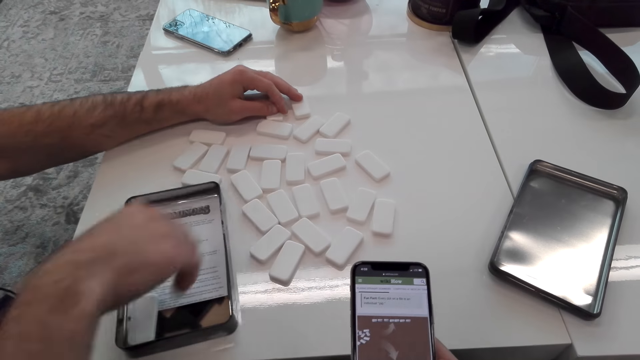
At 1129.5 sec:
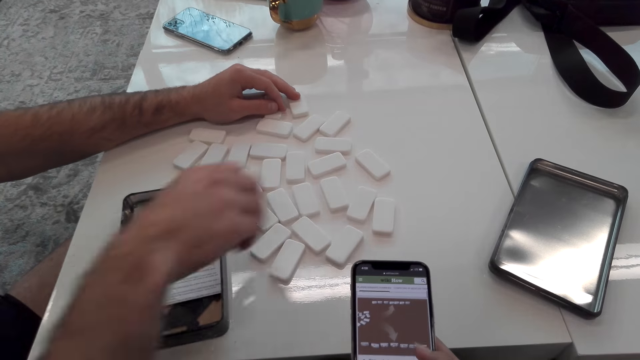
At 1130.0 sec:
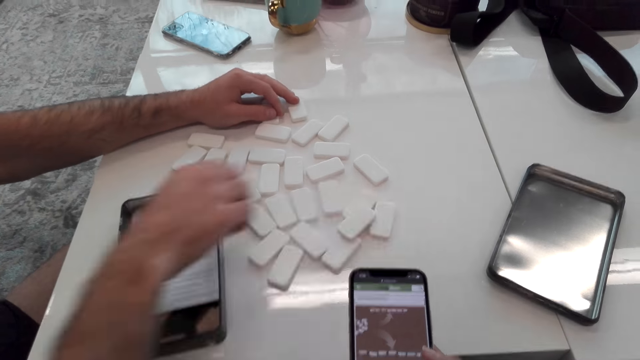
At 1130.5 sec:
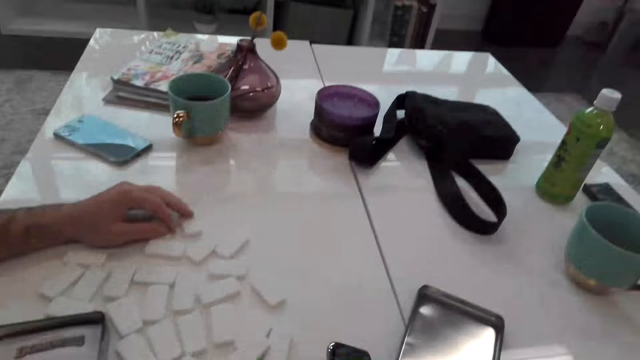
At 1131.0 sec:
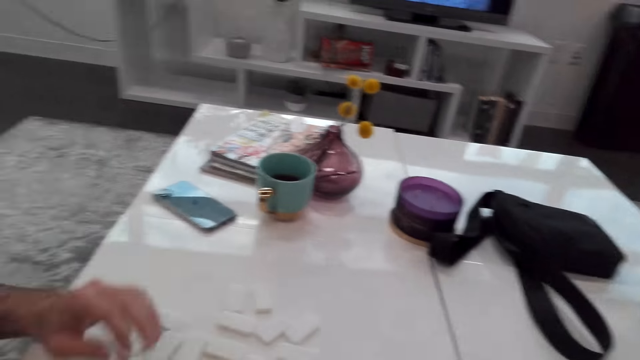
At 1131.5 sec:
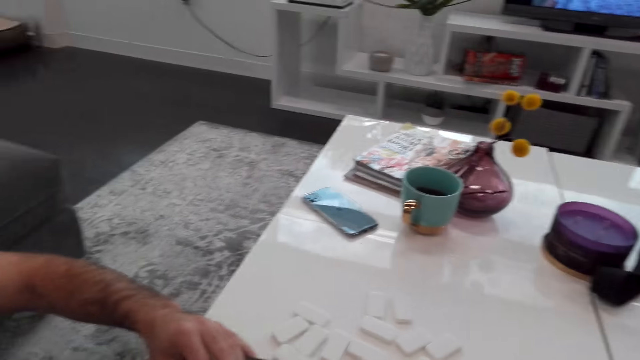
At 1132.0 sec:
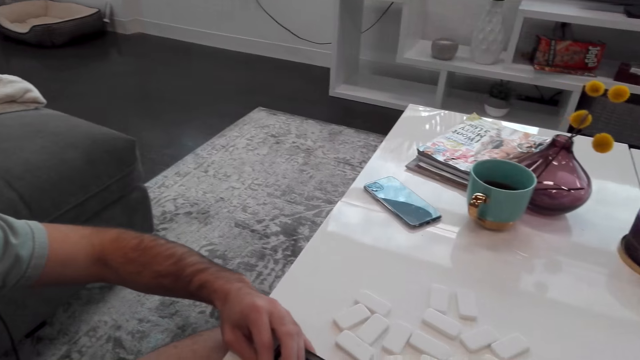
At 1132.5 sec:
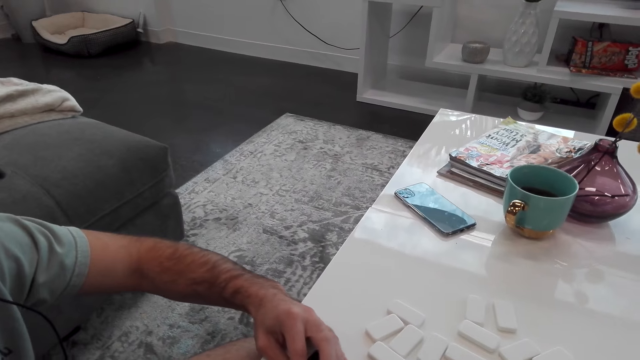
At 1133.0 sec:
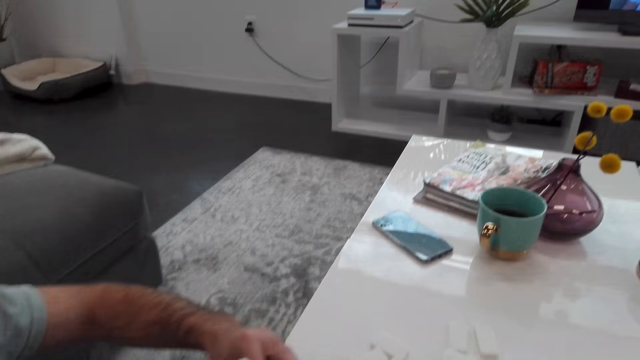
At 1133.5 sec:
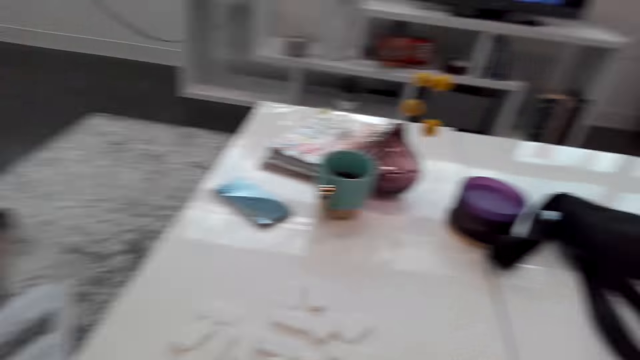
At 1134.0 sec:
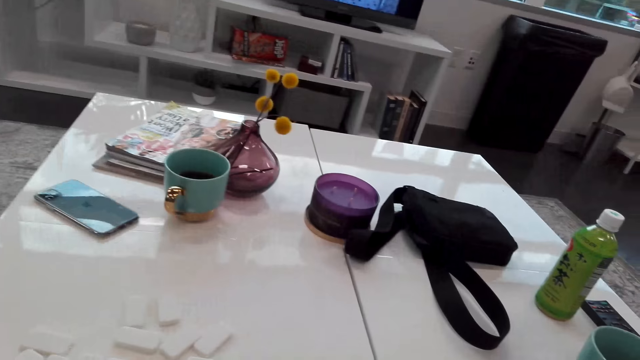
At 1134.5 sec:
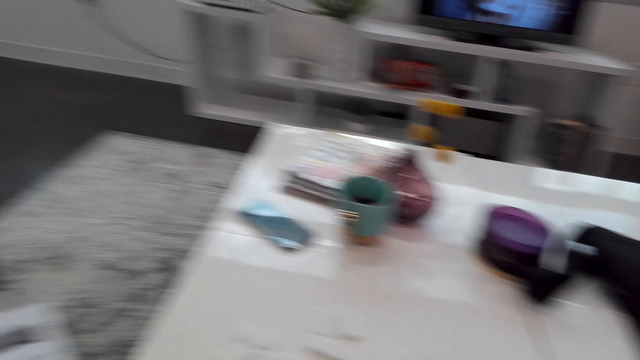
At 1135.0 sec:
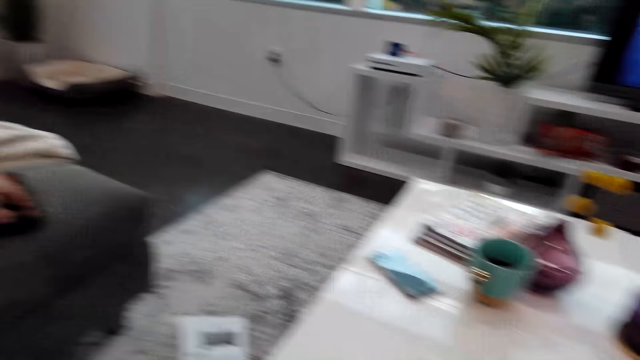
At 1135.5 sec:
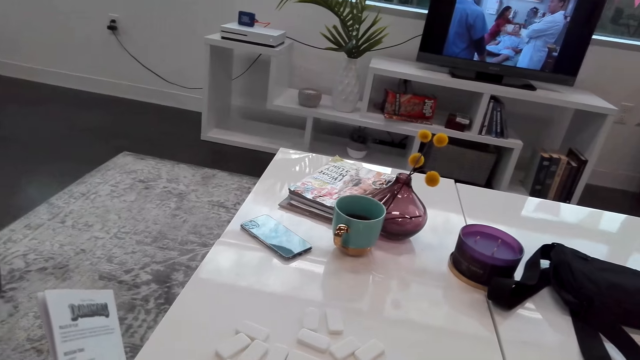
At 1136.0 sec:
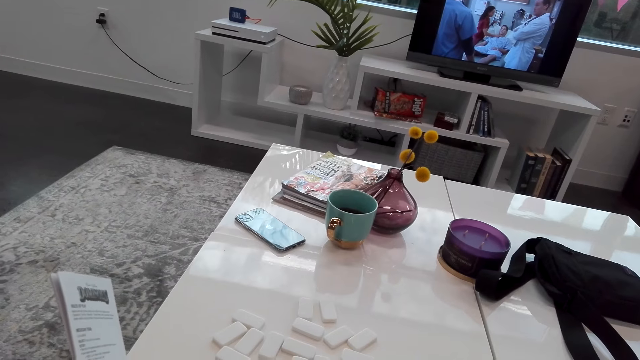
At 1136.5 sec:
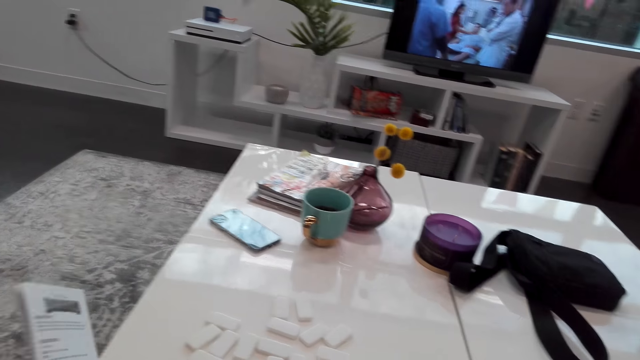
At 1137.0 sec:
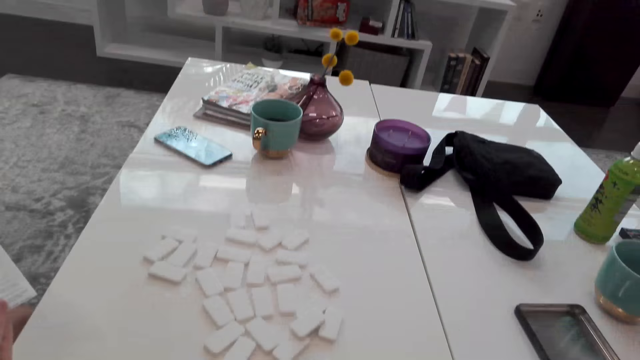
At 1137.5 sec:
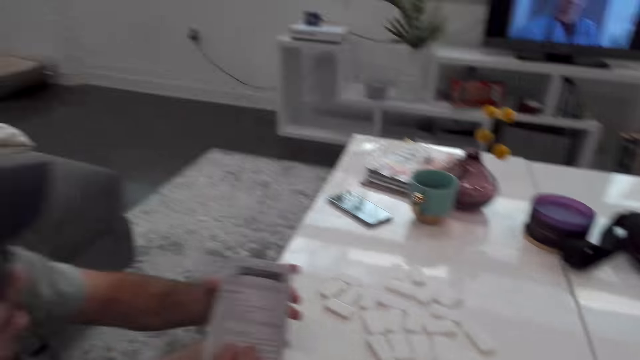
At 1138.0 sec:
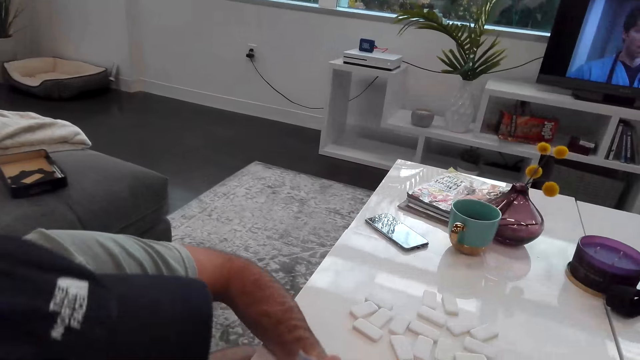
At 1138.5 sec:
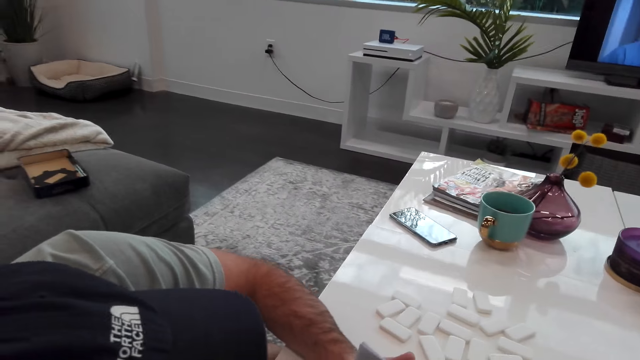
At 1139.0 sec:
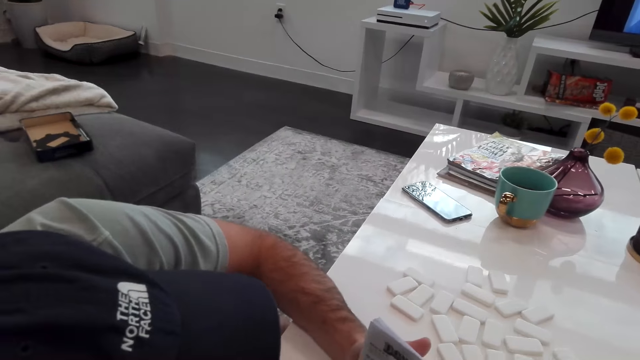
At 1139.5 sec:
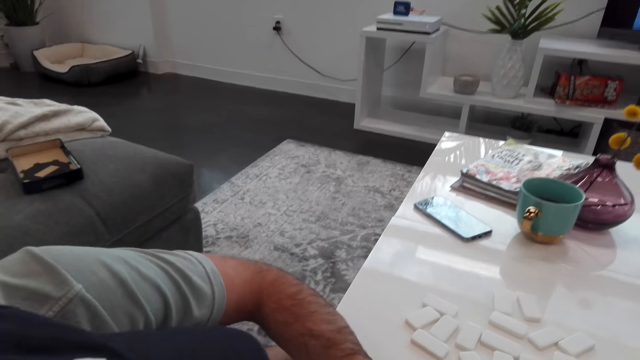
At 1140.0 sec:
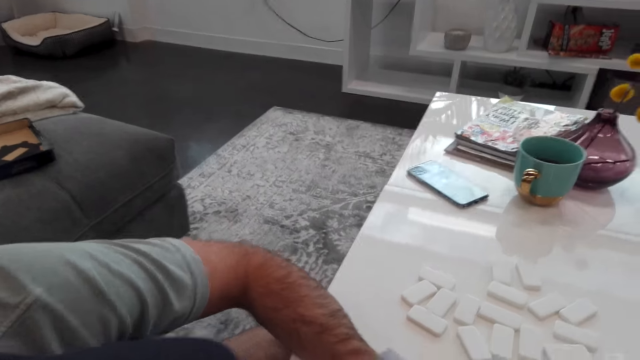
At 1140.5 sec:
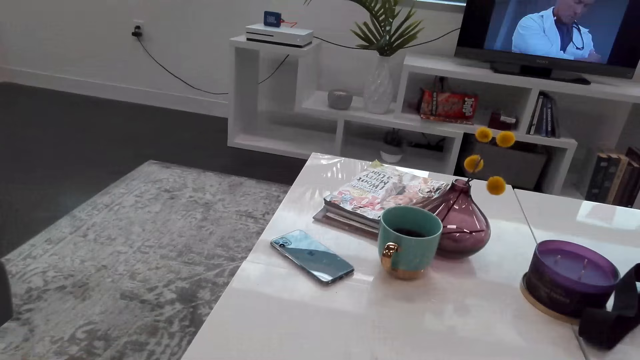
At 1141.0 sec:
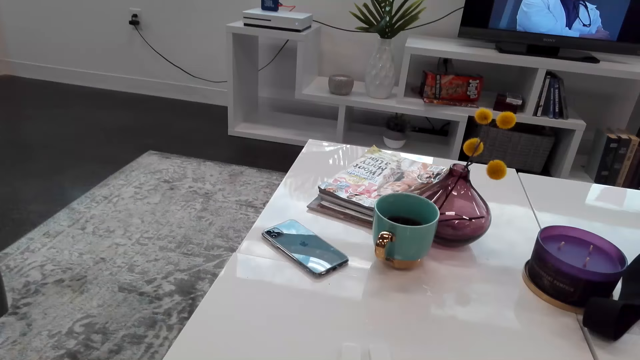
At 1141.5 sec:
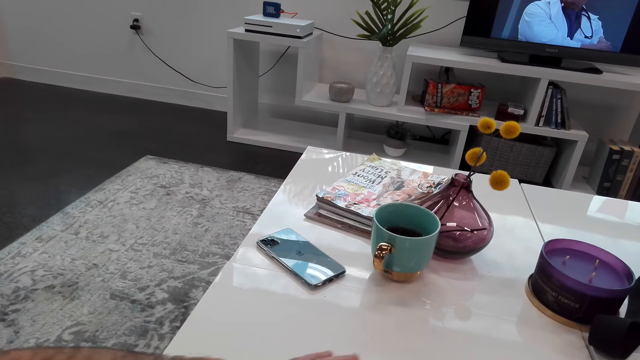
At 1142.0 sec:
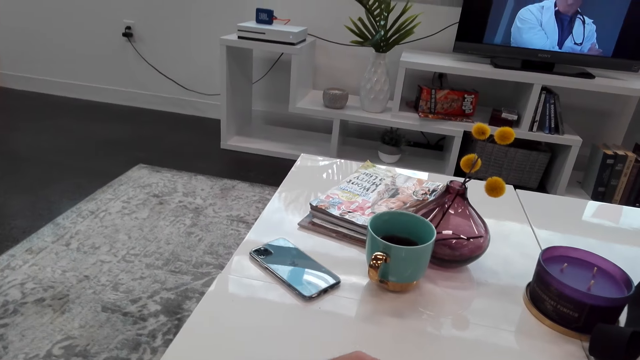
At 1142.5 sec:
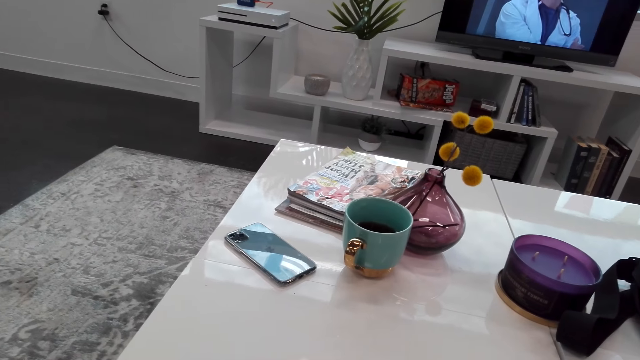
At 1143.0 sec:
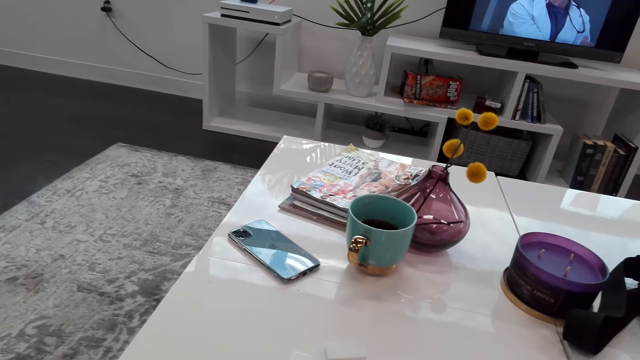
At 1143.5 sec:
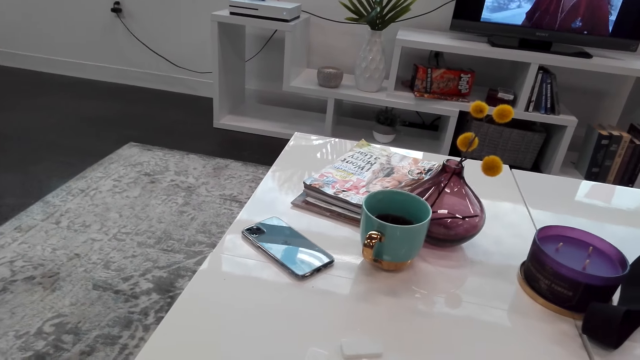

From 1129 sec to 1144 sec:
A man picks up the container. The camera wearer looks at the table. The man drops the container. The man stares at the instruction book. The camera wearer touches the domino players.

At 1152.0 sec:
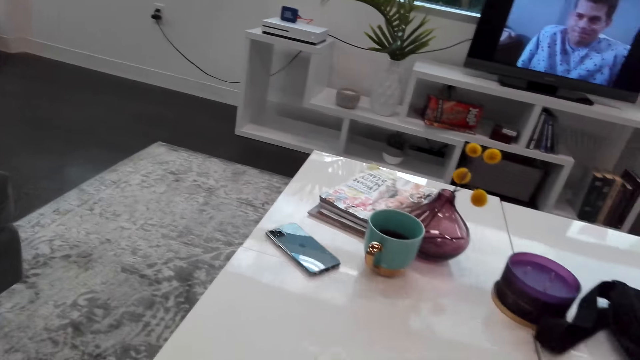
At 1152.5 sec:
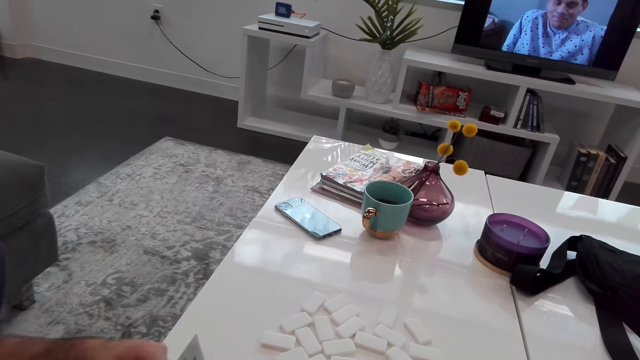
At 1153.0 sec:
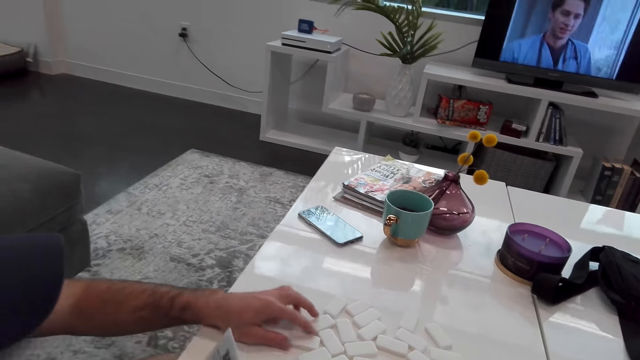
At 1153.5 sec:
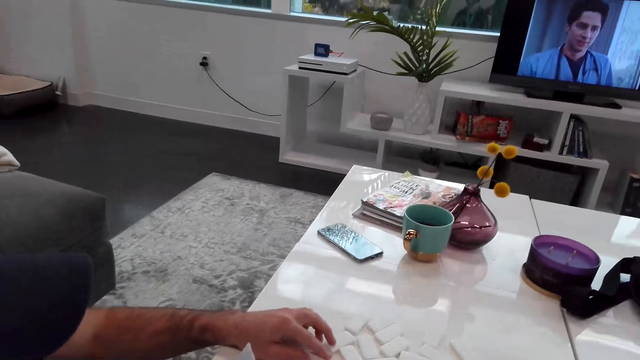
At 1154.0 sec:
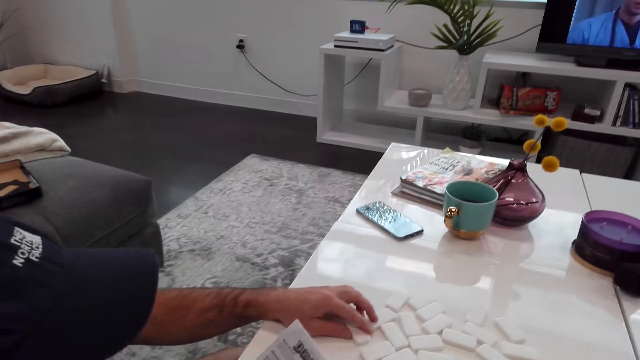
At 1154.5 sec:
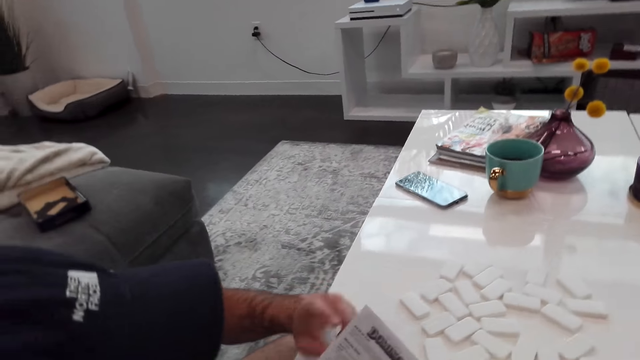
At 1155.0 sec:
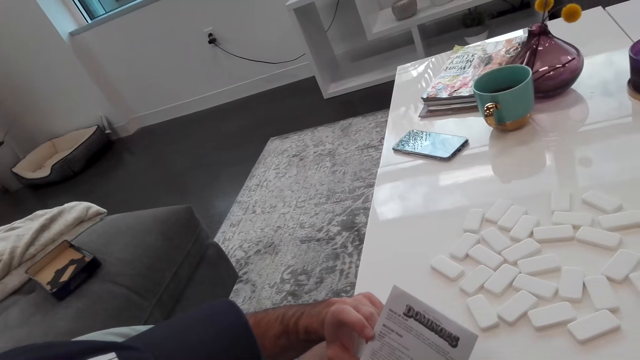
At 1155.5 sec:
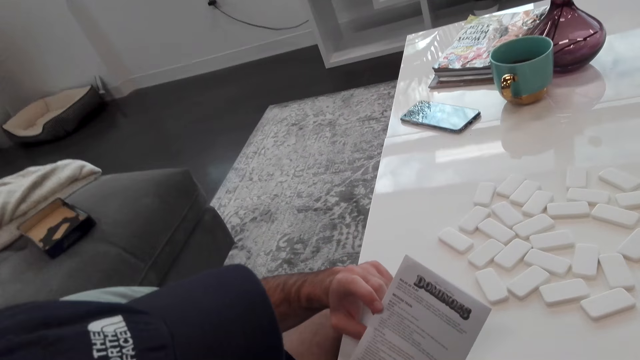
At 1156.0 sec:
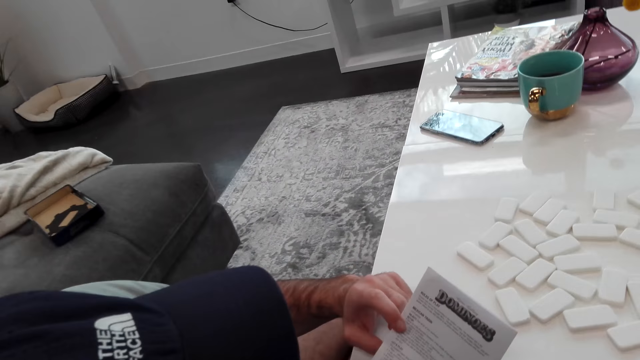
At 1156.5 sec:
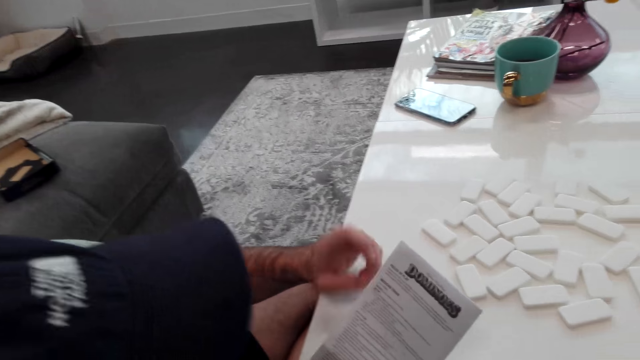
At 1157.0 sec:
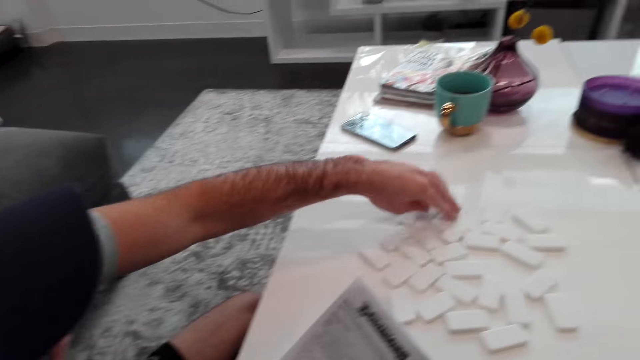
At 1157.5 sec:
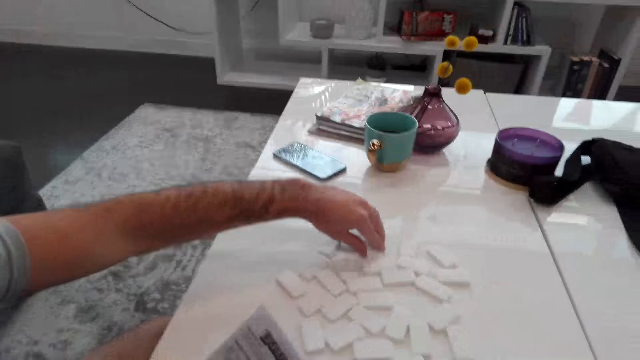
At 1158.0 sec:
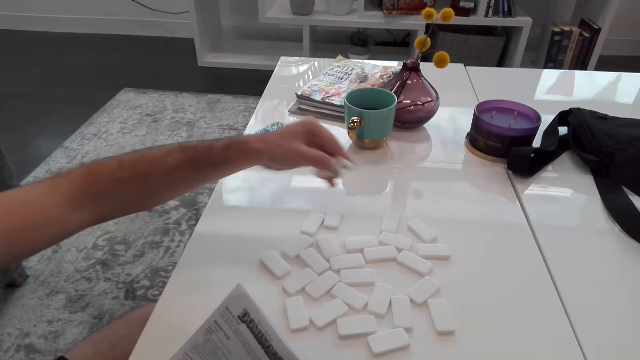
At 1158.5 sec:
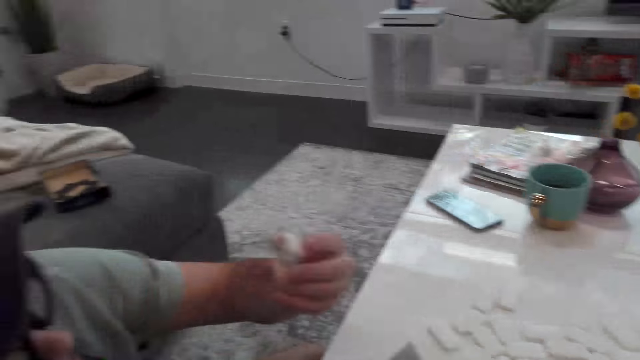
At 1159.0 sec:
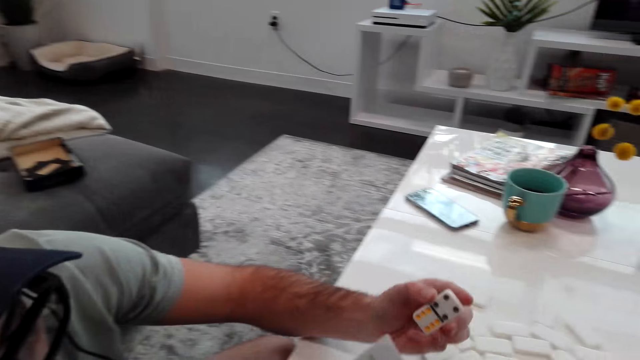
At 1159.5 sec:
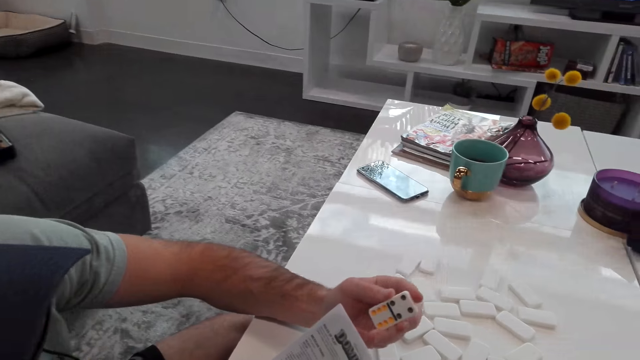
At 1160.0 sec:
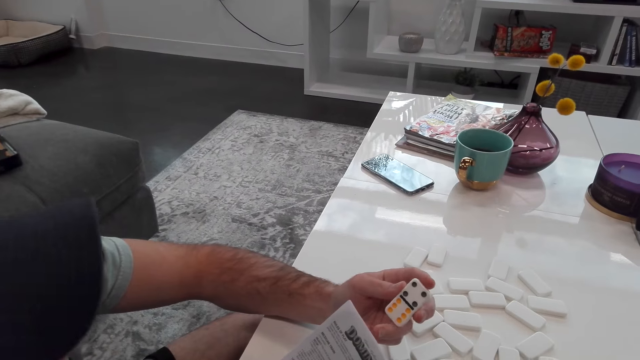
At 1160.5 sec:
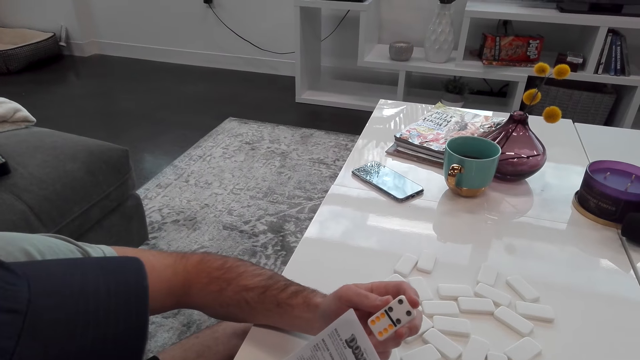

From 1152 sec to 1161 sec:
The camera wearer stares at the instruction book. A man reads a manual. The man picks up a domino player or dominoes block and stares at the domino player.
